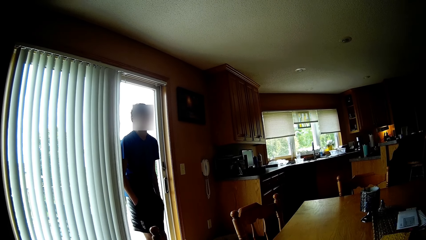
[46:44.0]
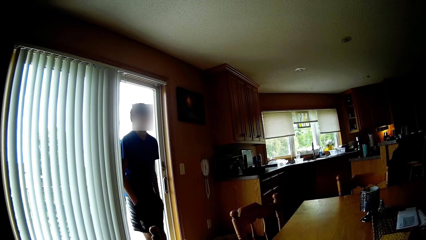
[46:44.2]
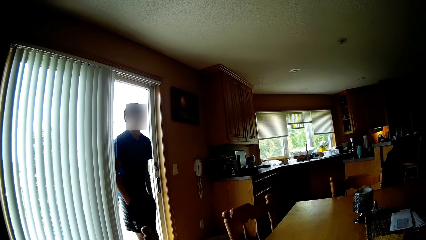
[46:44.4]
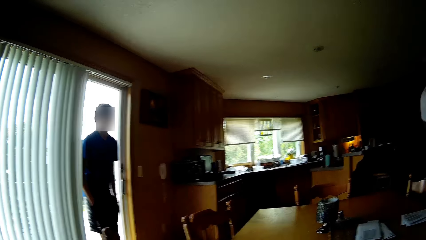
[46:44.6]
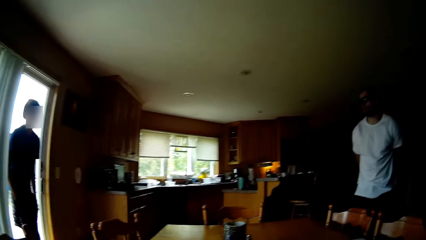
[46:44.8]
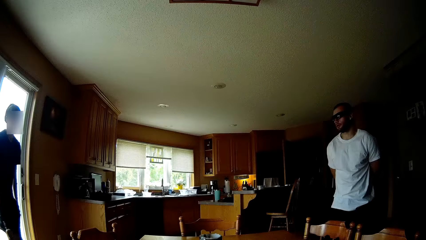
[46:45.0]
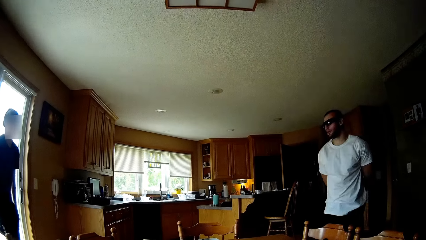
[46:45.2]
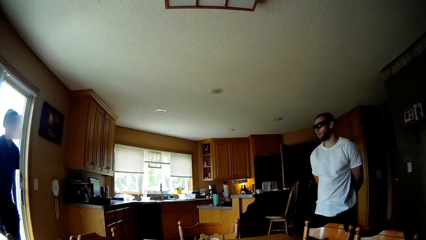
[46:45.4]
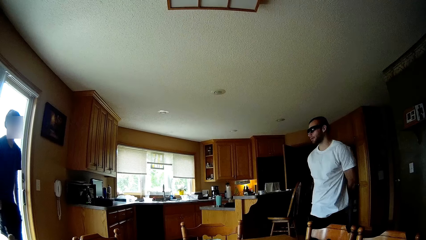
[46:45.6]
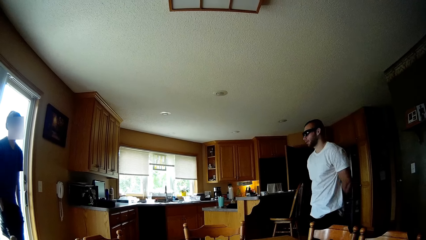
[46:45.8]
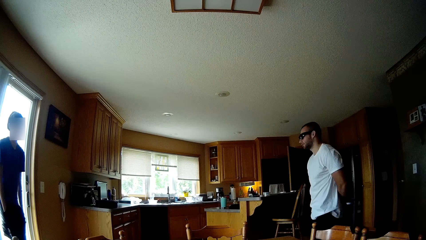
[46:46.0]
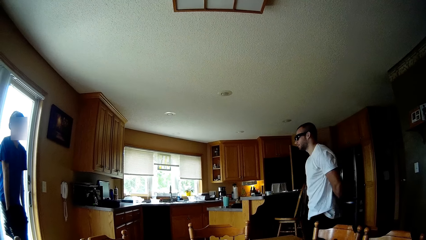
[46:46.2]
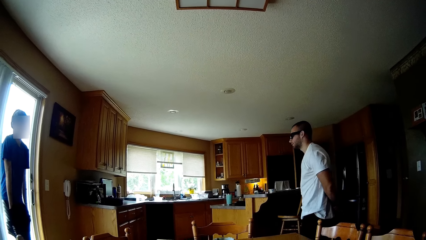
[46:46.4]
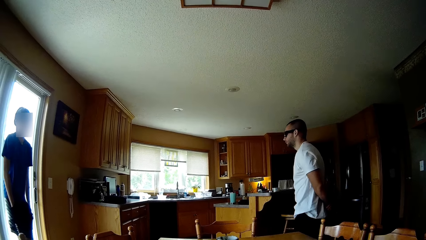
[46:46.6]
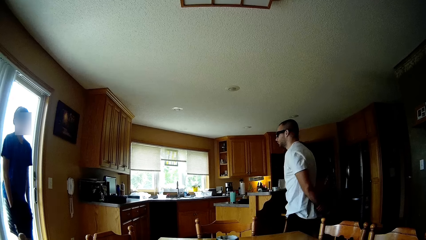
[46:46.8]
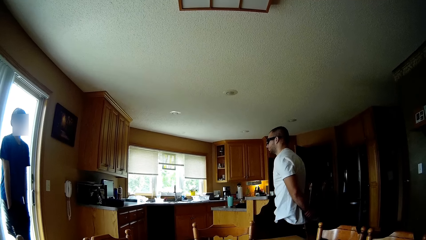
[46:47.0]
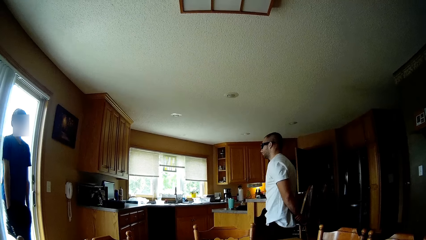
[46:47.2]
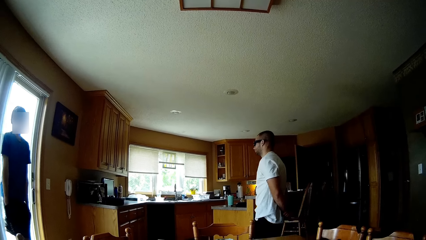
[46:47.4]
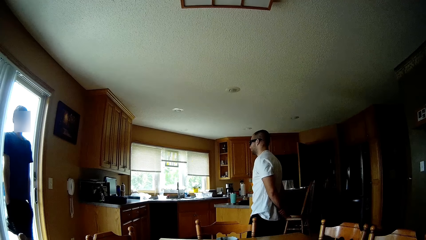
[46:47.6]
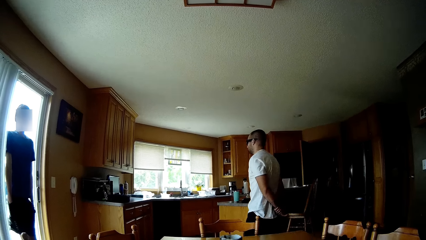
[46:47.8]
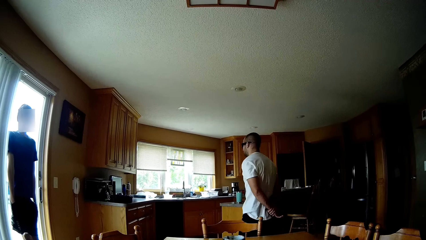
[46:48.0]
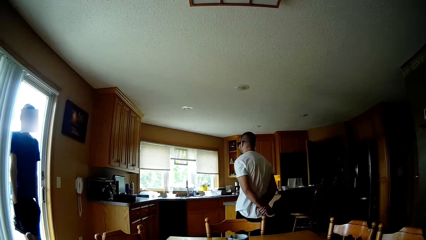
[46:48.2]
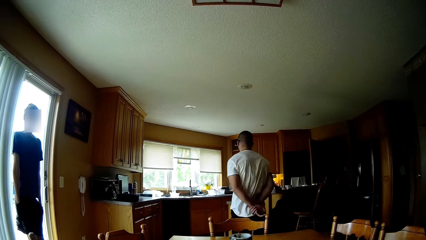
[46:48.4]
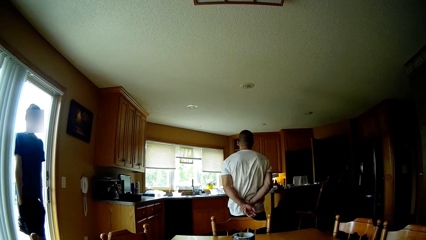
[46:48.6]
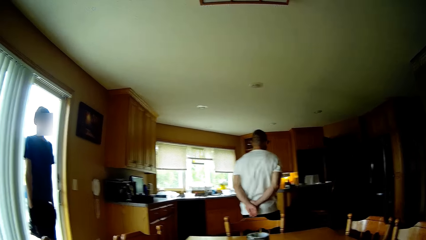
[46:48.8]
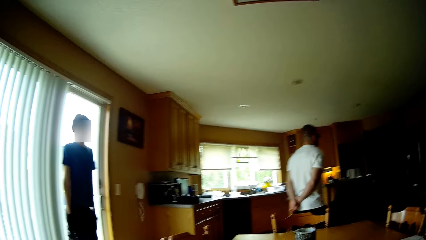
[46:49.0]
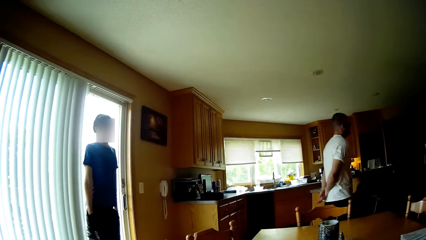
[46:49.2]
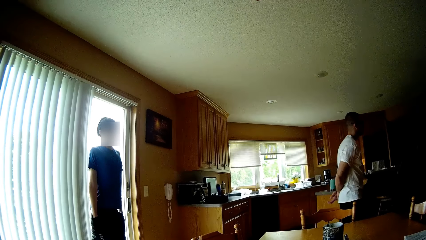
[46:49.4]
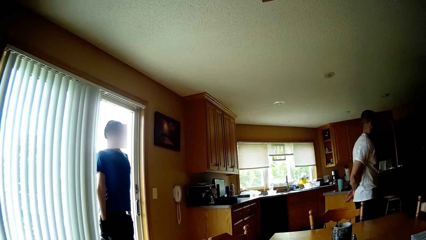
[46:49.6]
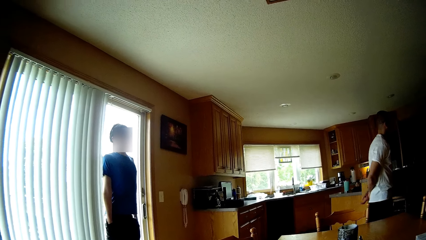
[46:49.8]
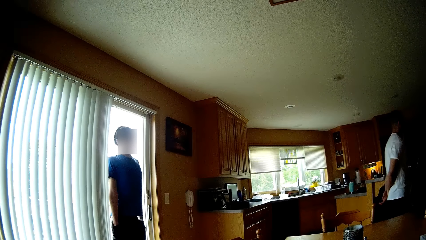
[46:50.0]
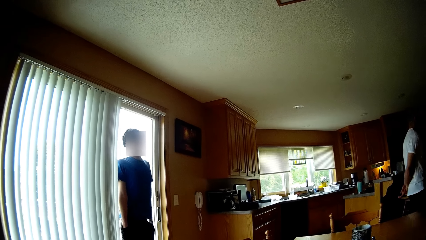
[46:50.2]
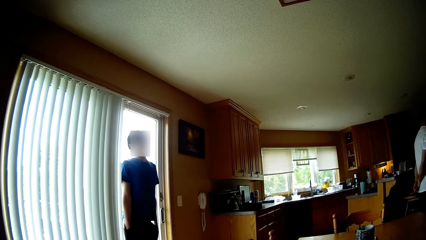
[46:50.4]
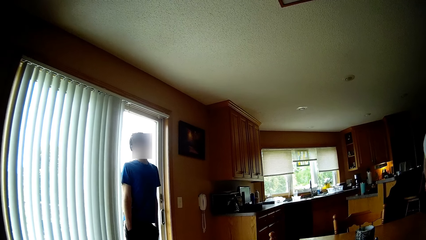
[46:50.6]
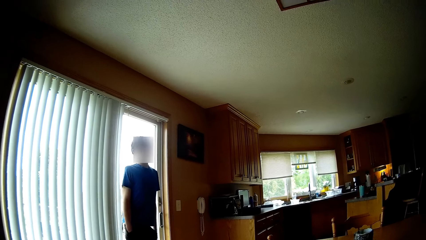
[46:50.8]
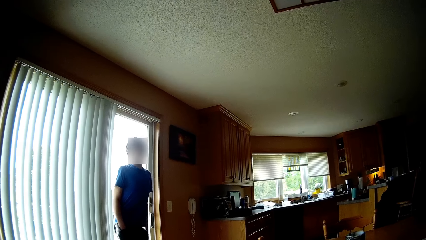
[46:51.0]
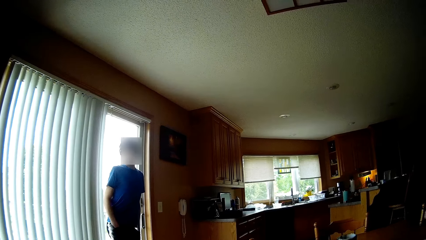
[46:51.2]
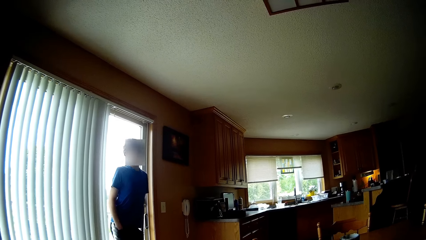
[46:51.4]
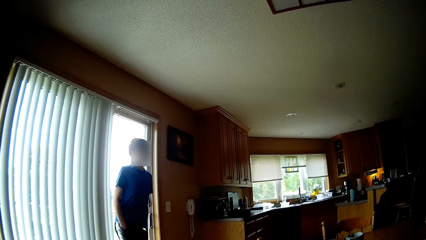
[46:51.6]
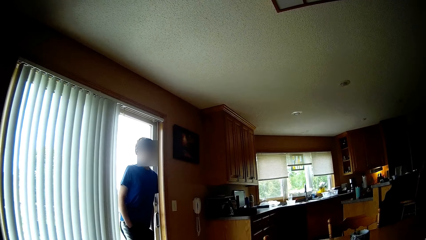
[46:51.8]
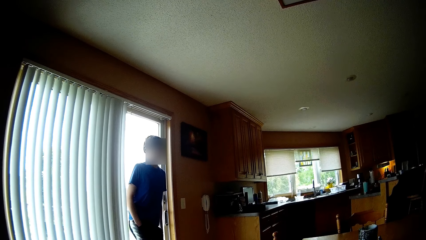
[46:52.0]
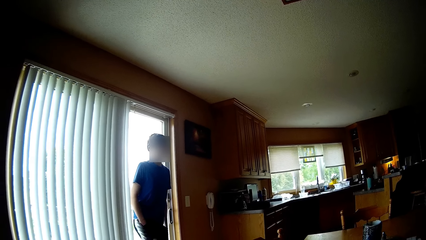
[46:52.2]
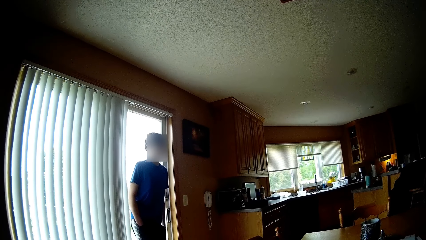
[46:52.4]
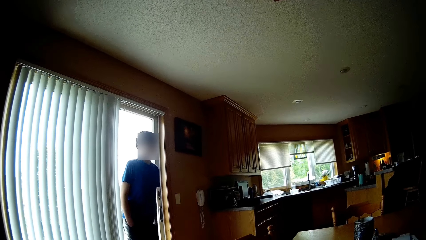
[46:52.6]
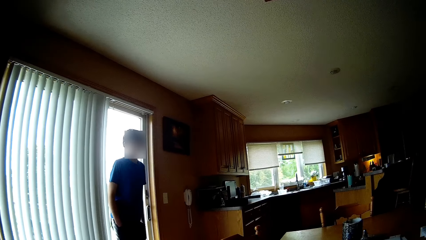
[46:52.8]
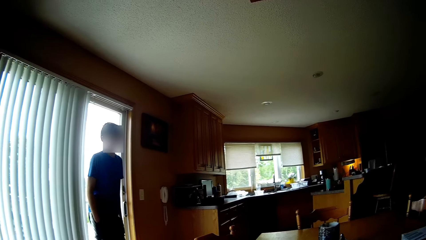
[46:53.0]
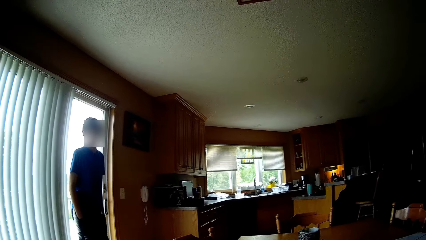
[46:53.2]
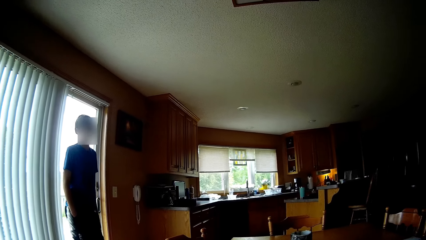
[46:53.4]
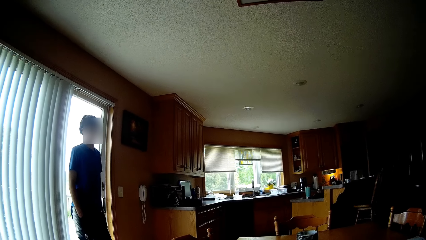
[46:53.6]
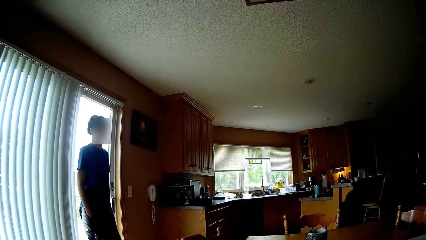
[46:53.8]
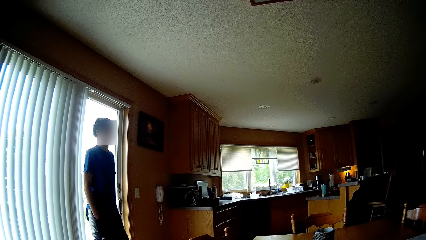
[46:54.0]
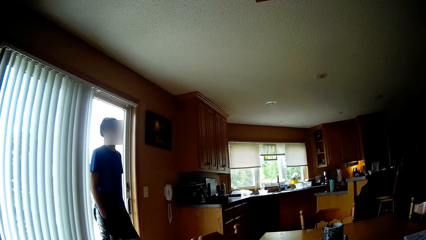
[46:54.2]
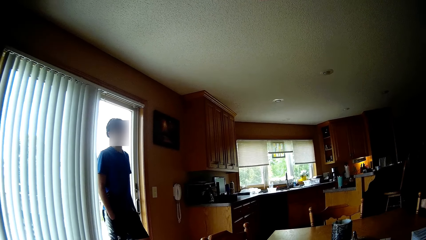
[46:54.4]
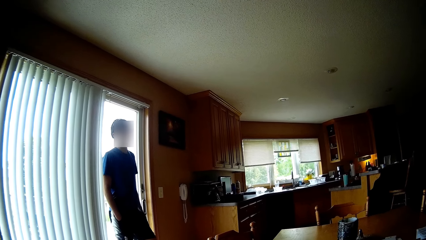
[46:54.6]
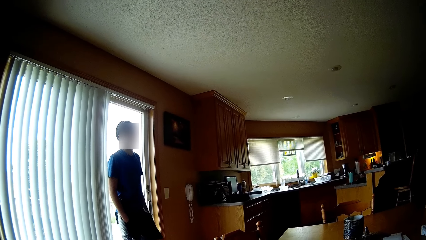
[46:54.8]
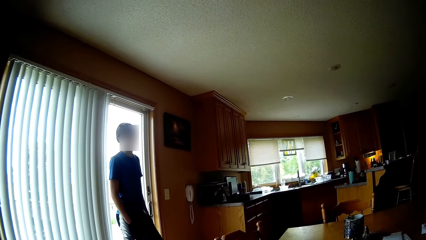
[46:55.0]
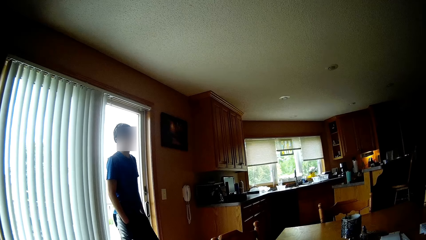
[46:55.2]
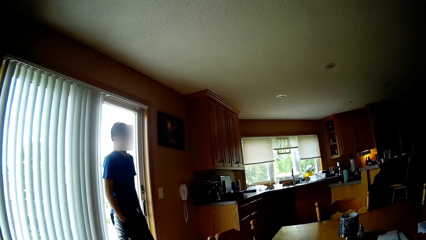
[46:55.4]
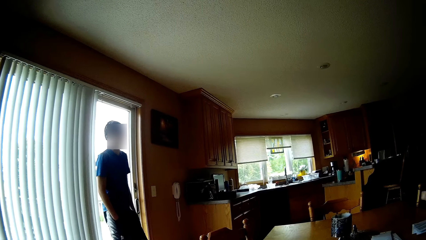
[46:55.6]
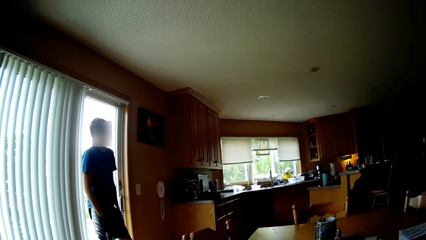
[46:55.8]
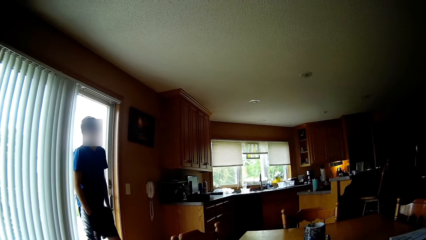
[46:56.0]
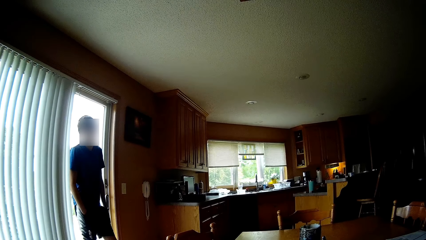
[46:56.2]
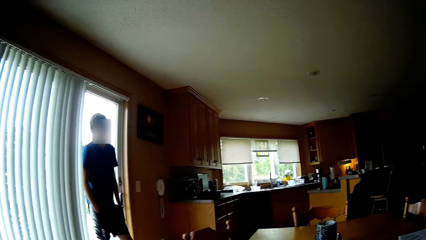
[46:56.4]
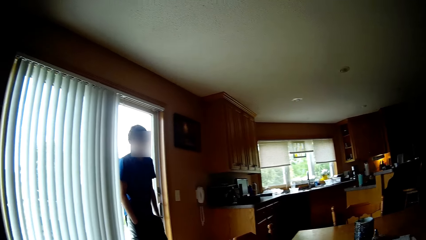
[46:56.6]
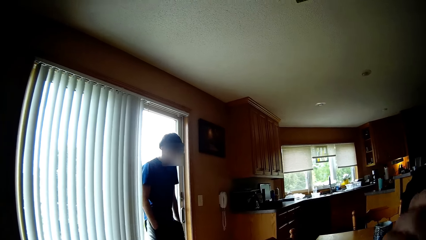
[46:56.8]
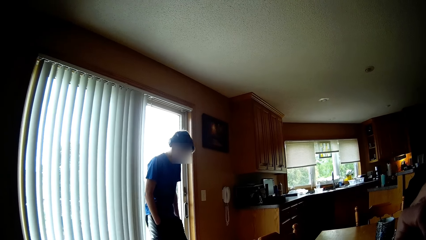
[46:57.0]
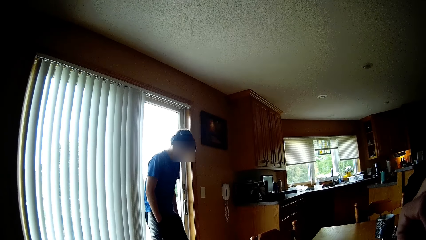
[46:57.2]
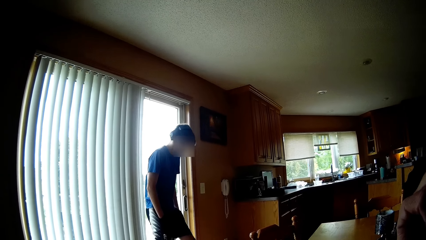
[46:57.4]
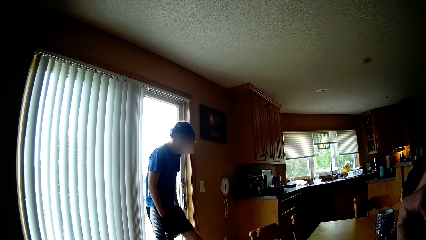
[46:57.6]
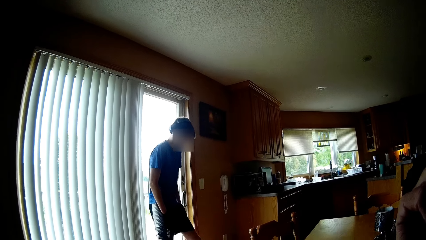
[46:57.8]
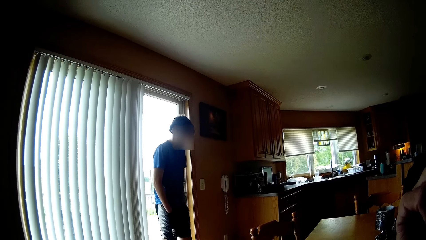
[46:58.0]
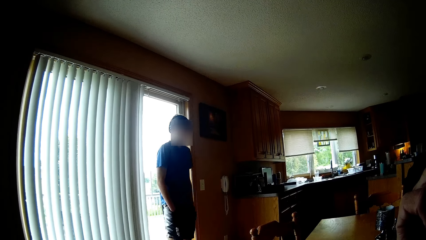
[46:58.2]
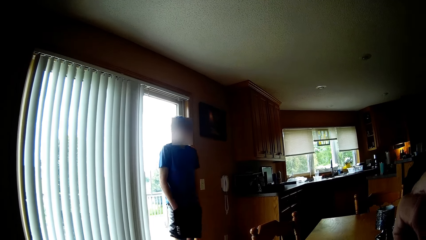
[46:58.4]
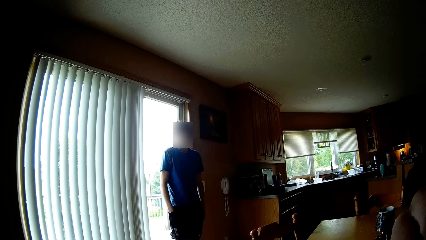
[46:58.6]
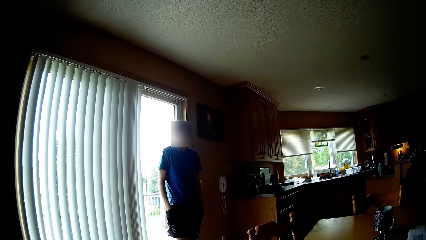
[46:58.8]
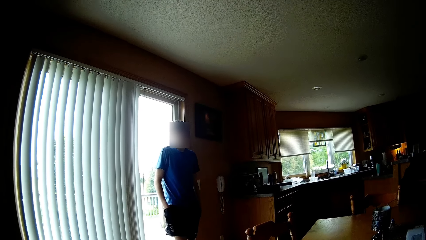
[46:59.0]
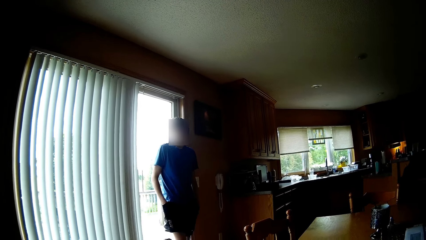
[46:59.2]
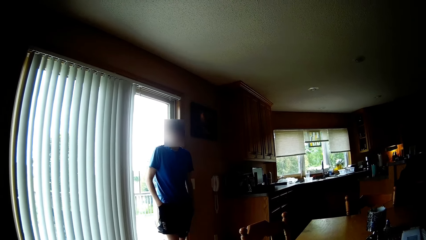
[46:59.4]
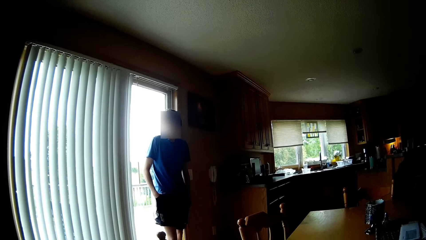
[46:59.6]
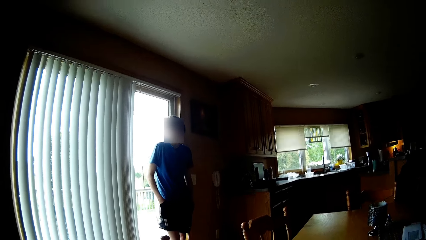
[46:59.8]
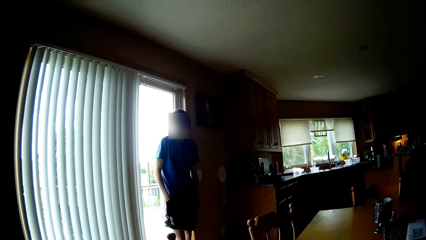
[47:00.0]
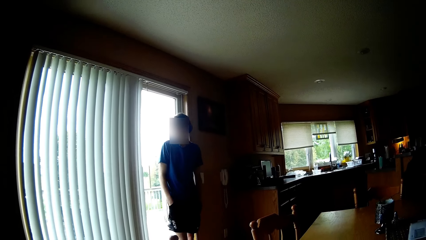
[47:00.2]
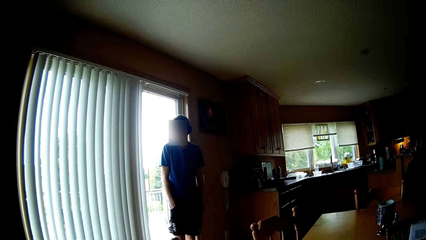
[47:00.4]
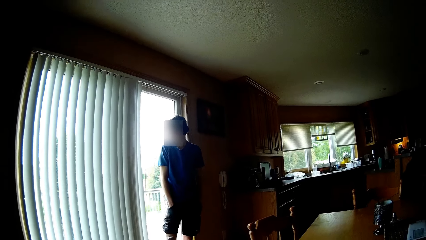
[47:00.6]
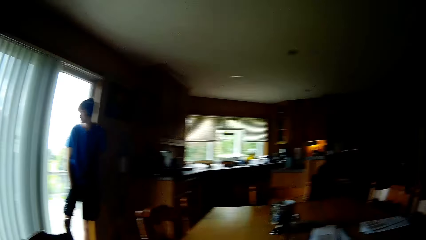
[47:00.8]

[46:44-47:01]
A man speaks. The camera wearer speaks to another man. The other man speaks to the camera wearer. The camera wearer speaks to the other man.
